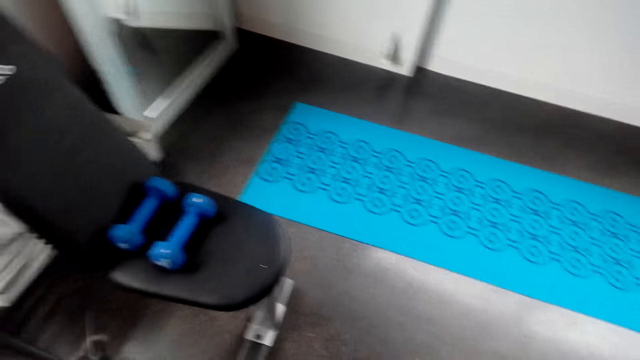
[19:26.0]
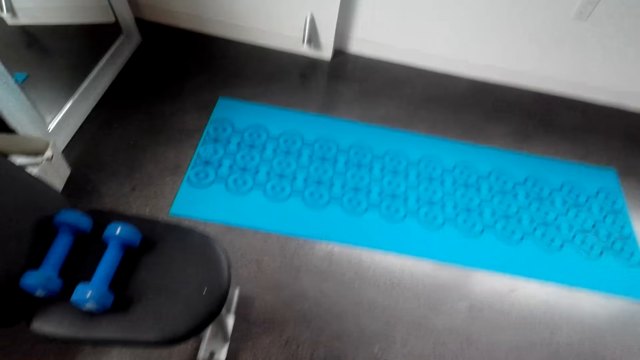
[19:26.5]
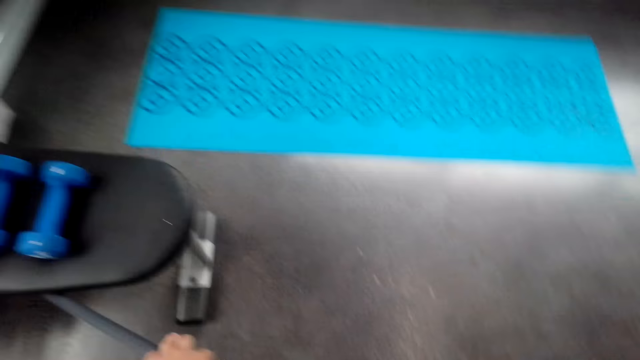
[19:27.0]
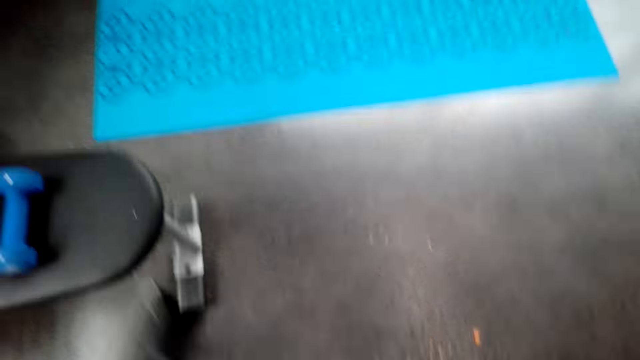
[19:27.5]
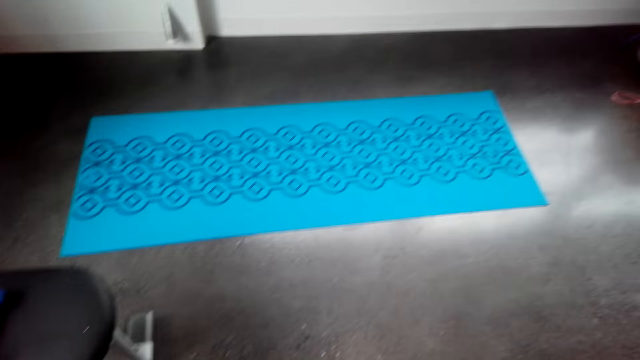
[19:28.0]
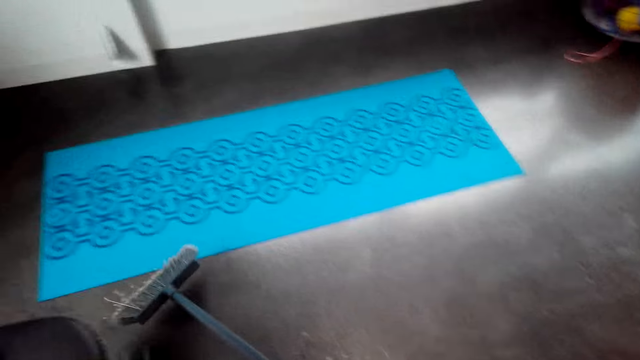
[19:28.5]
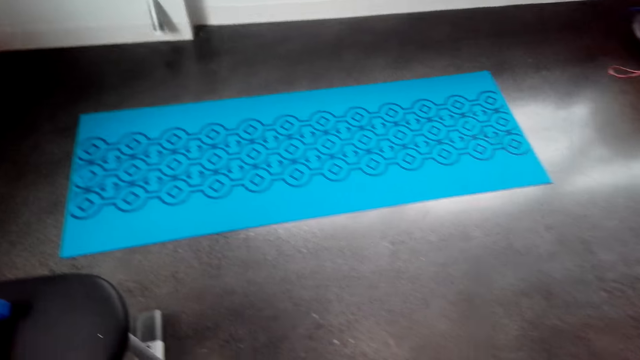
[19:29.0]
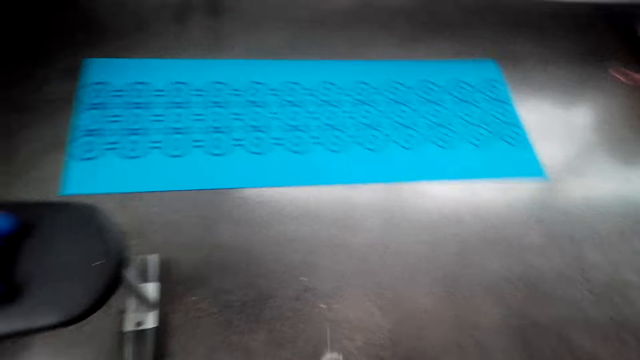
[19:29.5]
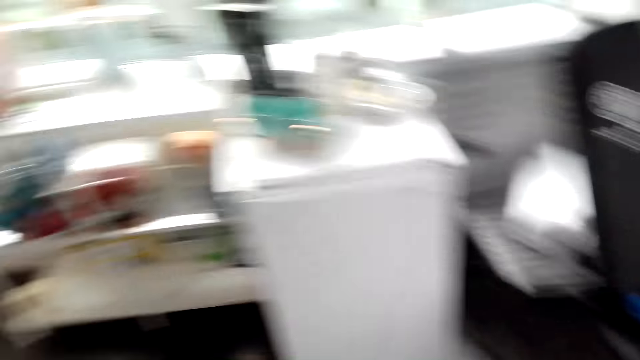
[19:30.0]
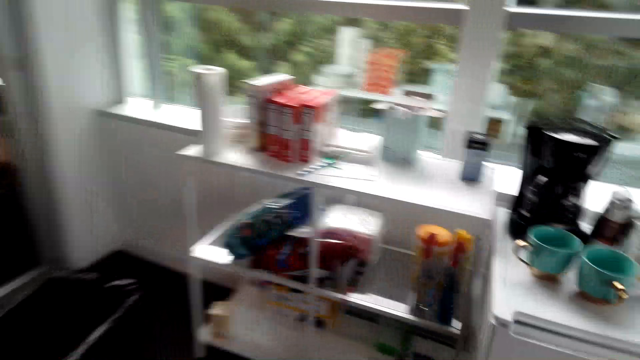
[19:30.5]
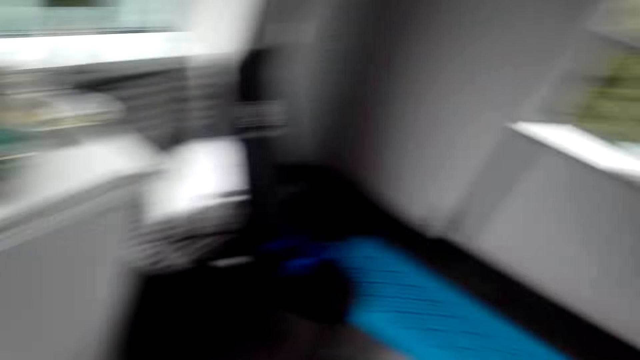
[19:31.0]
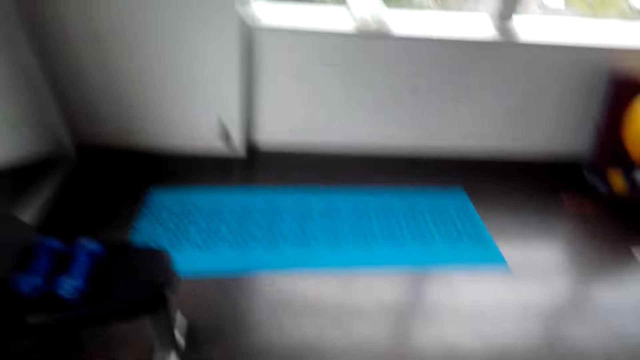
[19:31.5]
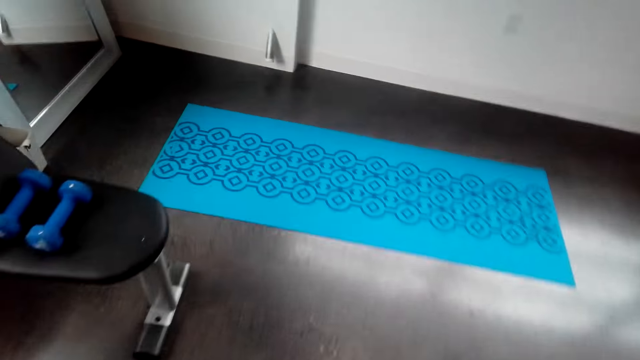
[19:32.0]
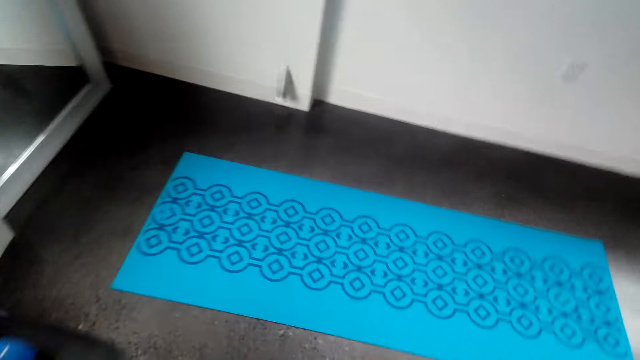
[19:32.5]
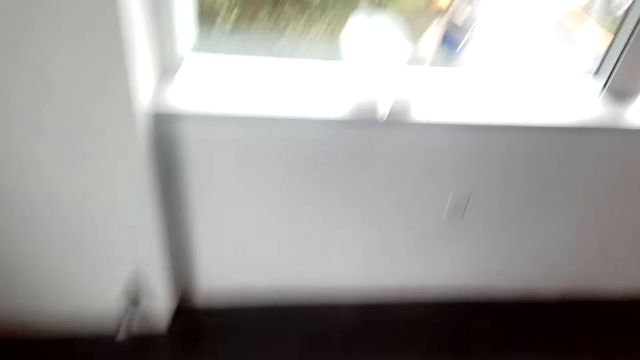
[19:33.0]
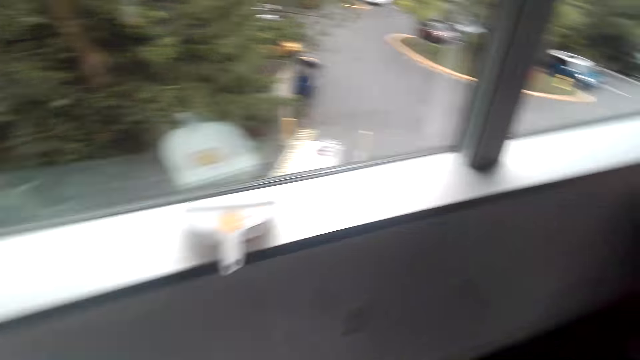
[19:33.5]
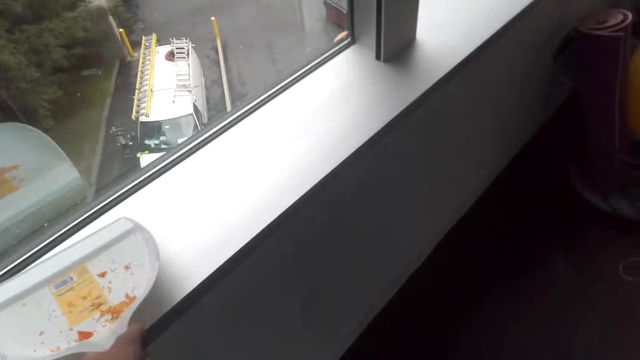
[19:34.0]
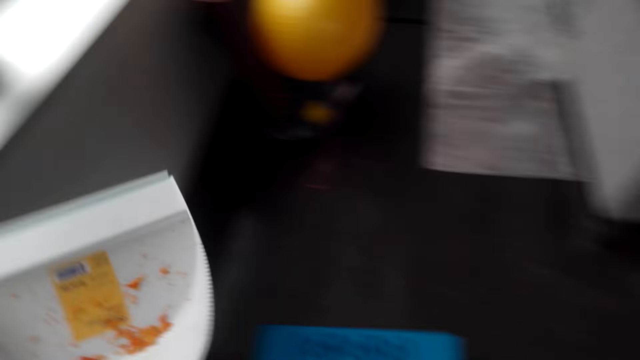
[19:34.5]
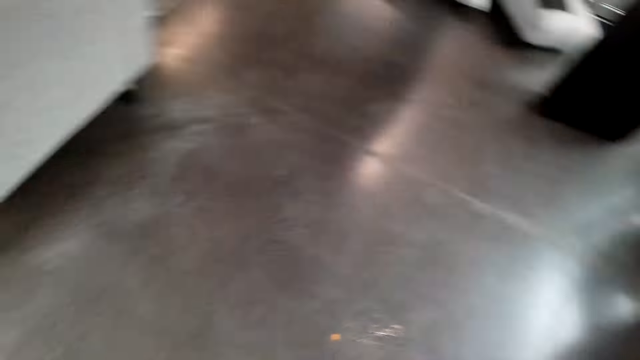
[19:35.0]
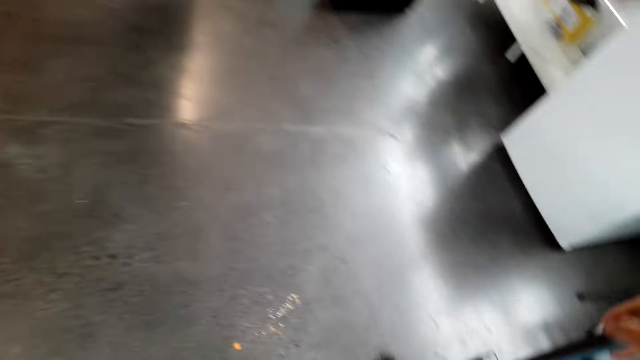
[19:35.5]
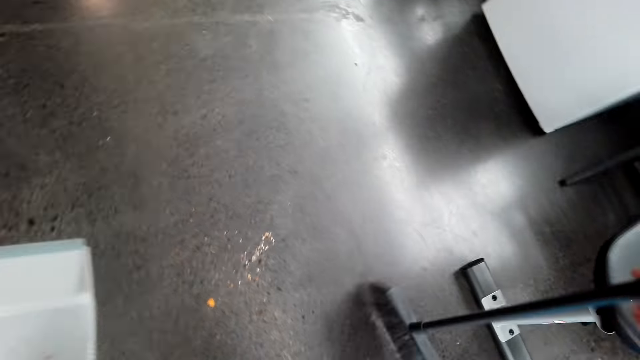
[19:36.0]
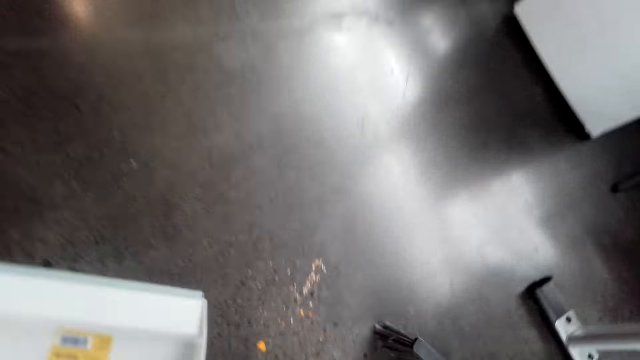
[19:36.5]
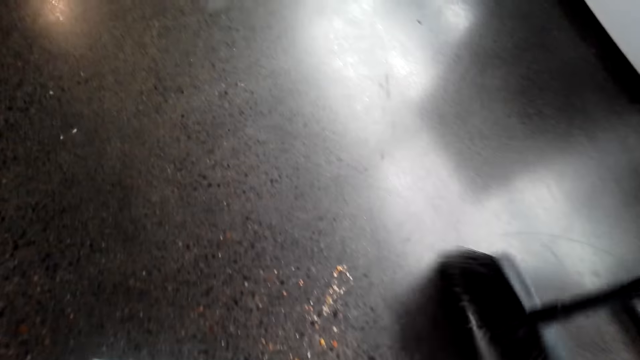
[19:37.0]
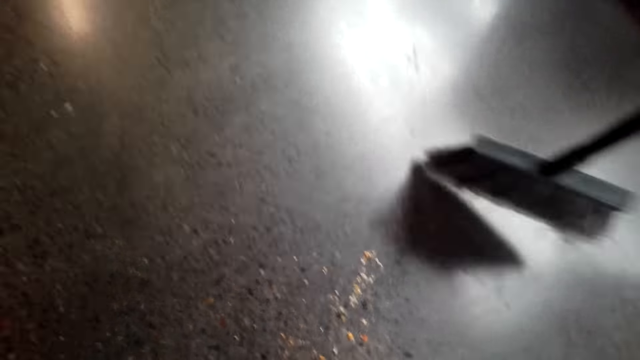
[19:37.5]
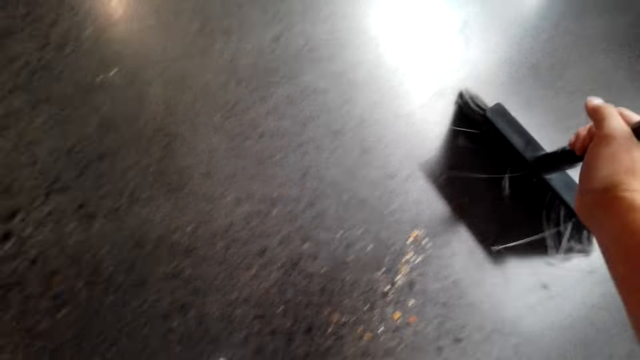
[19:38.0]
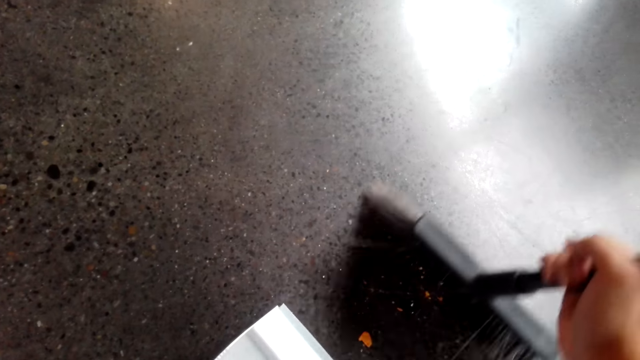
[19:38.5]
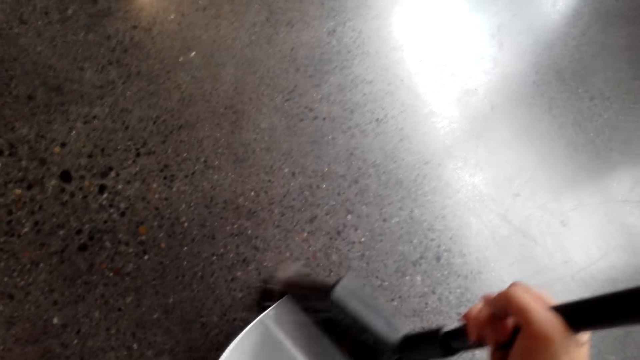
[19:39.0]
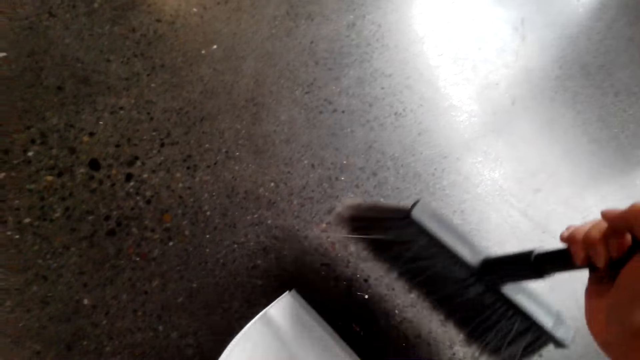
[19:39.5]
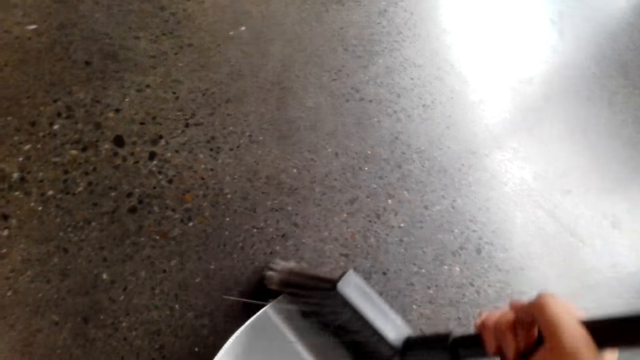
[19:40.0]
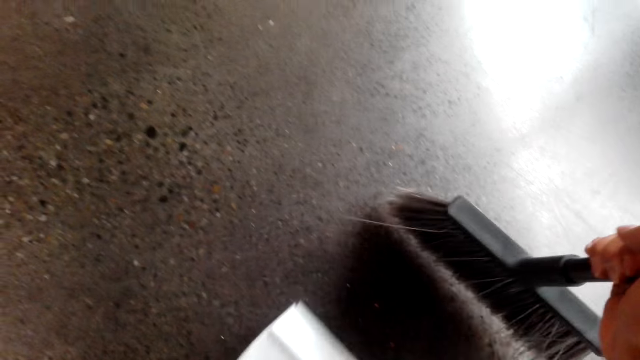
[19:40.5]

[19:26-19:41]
The camera wearer looks around. They pick up the dustpan. They collect dirt on the dust bin. They sweep the dirt onto the dustpan.

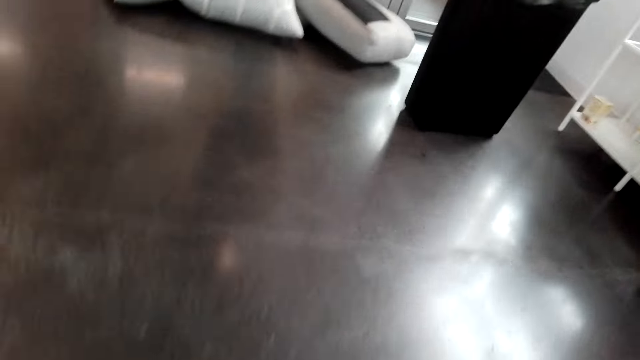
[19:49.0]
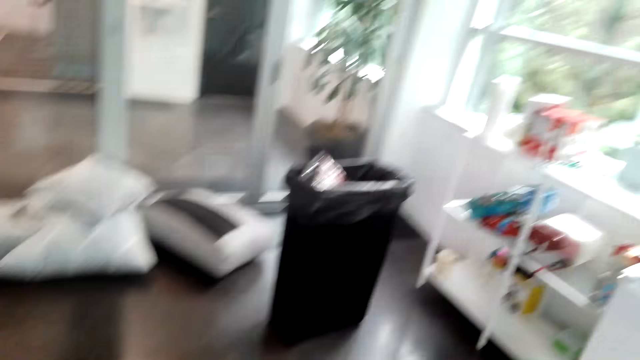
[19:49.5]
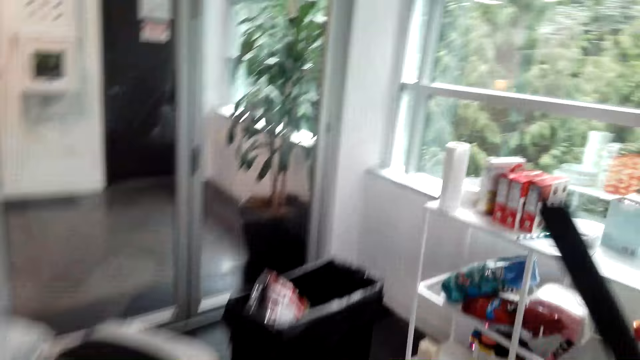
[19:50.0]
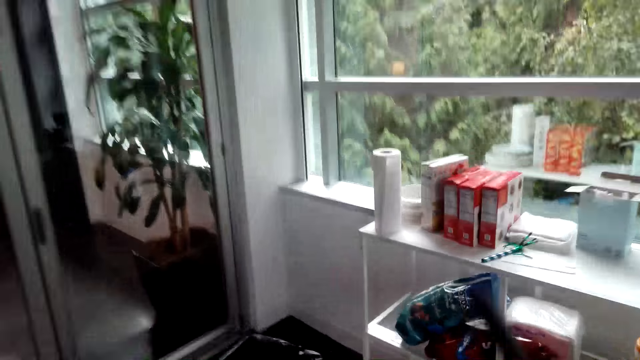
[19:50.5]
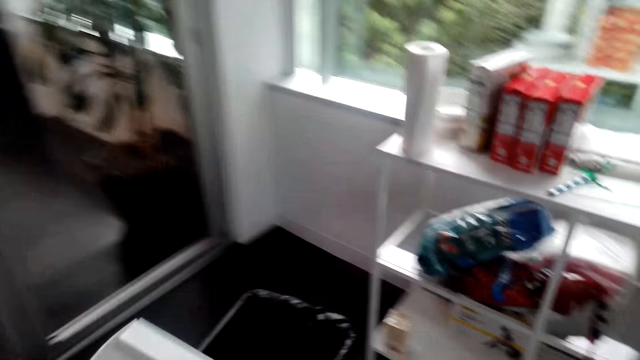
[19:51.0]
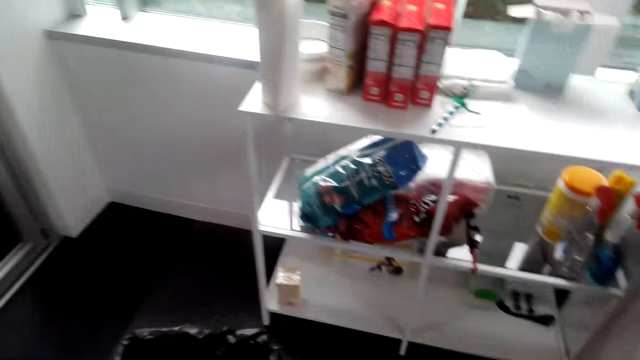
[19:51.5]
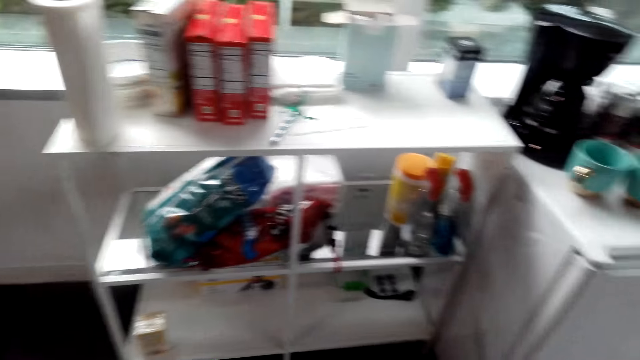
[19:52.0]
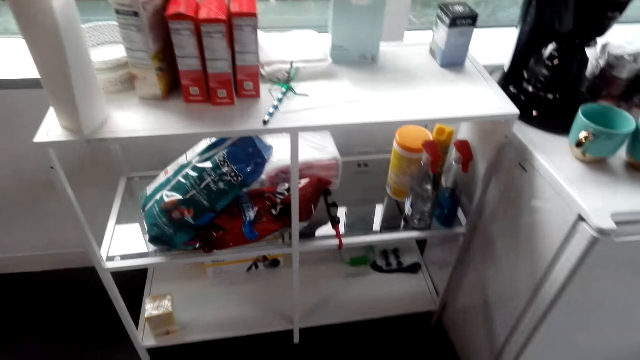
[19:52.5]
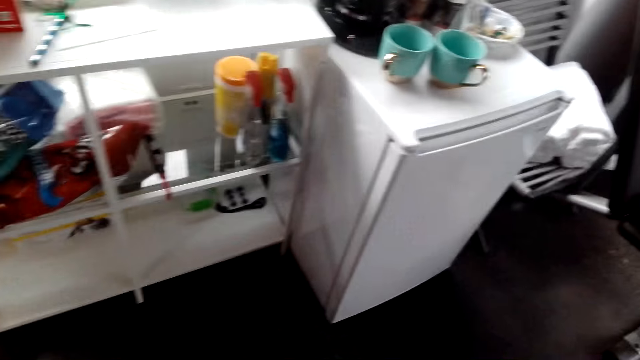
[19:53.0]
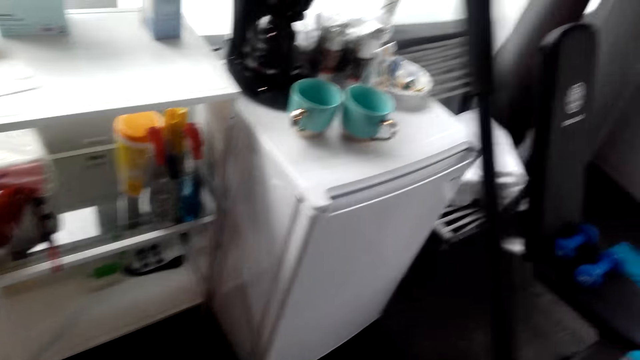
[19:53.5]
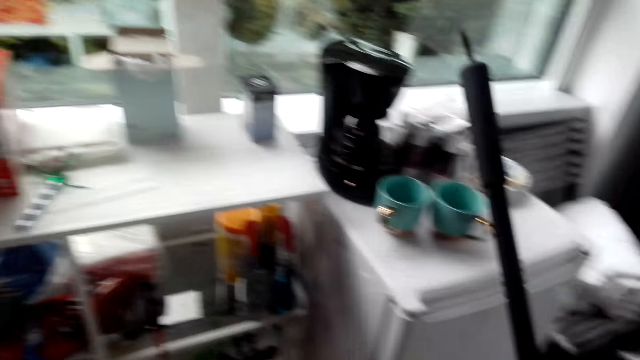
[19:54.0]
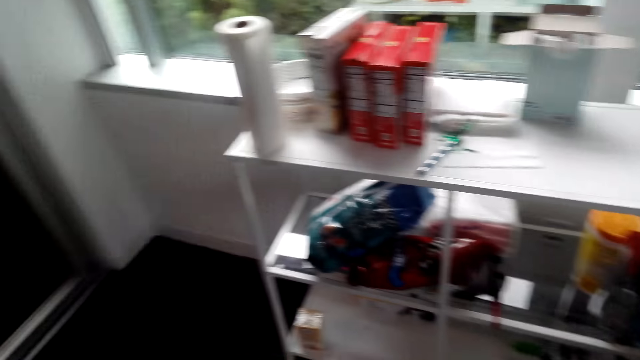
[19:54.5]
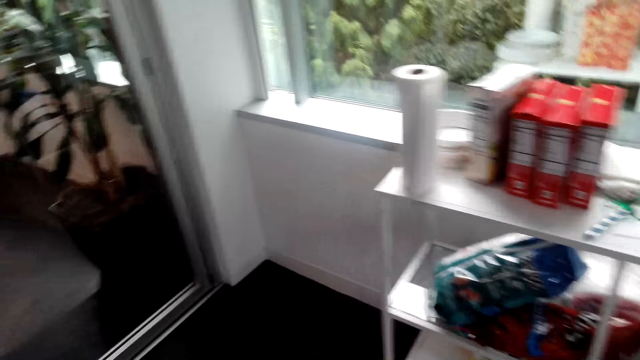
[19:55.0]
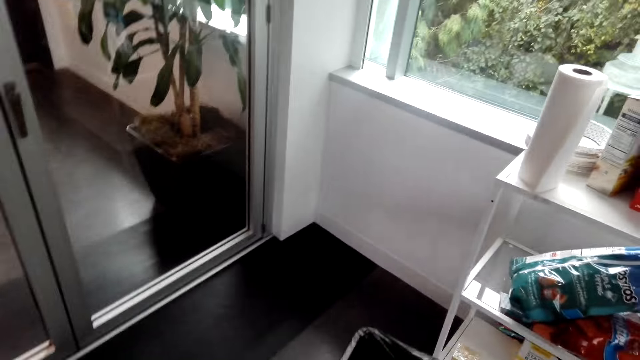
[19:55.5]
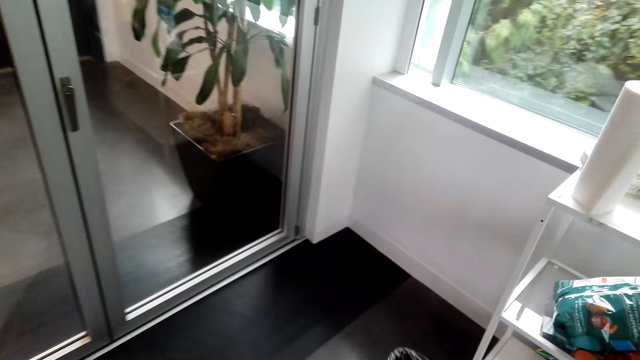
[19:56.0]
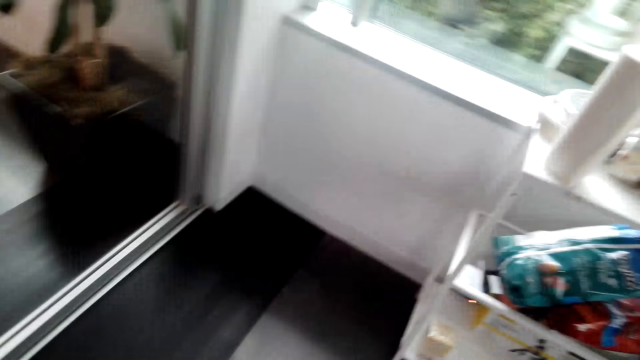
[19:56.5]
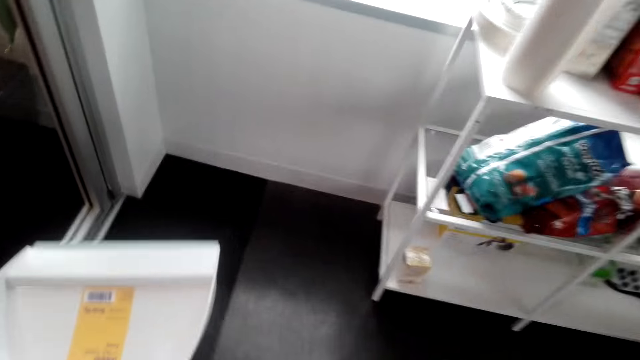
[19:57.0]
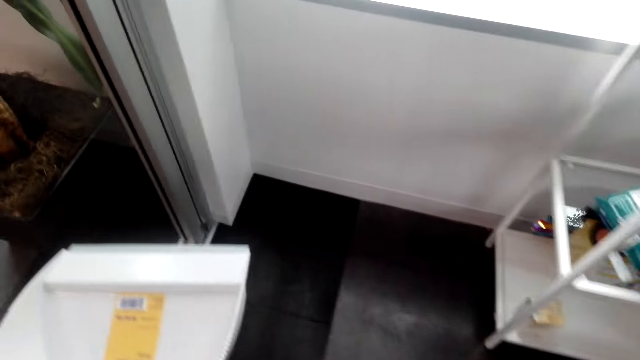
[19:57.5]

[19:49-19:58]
The camera wearer walks in the room. They throw dirt in the bin. They walk in the room.
